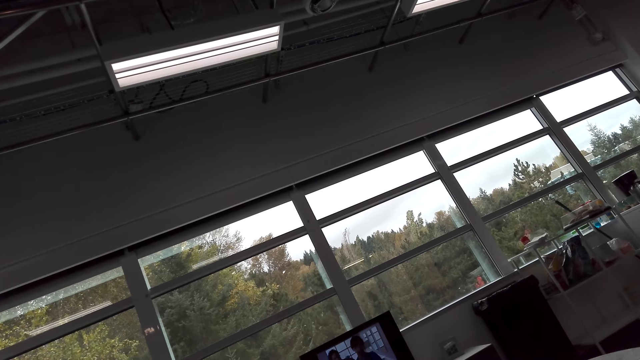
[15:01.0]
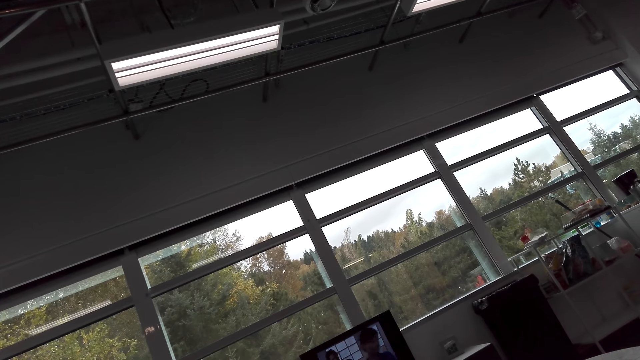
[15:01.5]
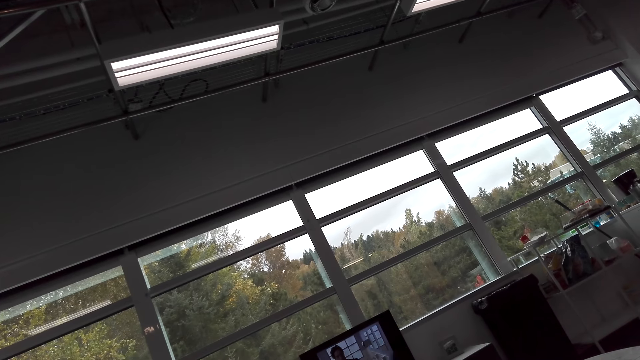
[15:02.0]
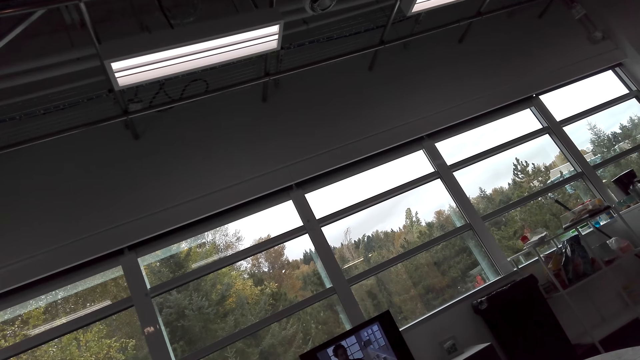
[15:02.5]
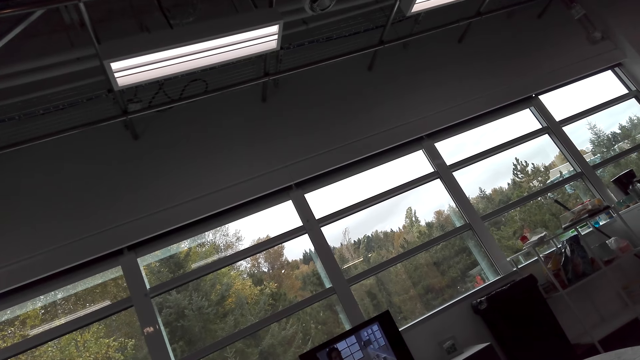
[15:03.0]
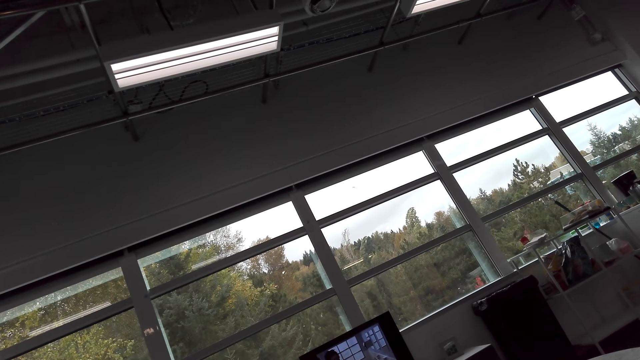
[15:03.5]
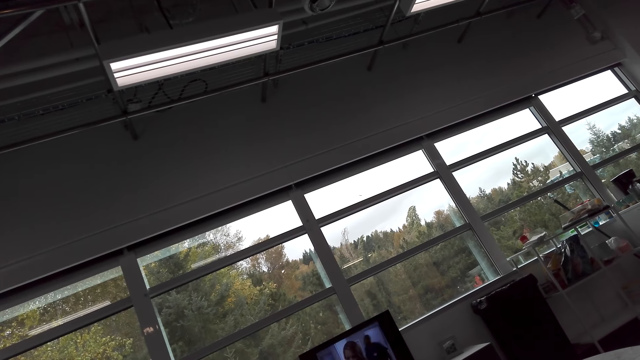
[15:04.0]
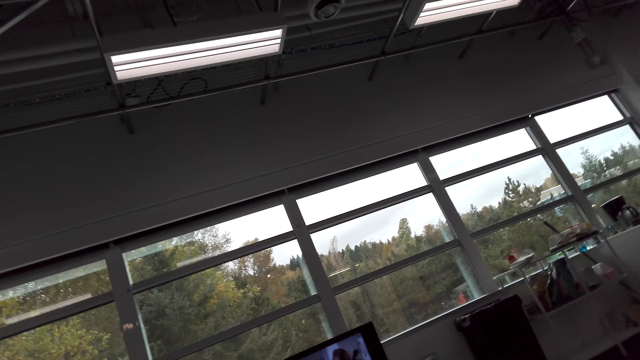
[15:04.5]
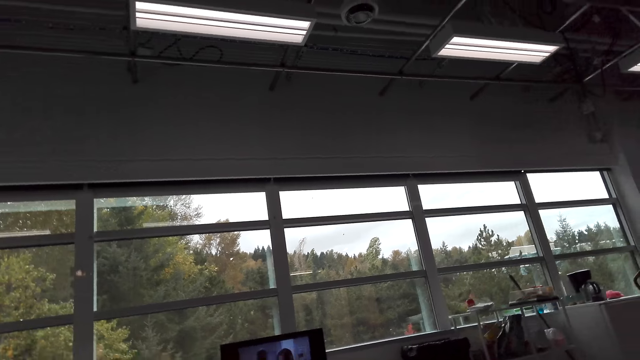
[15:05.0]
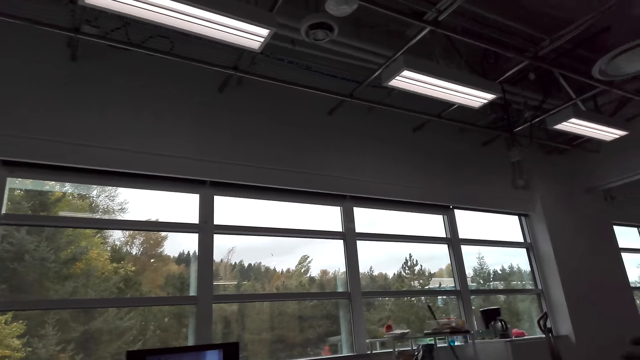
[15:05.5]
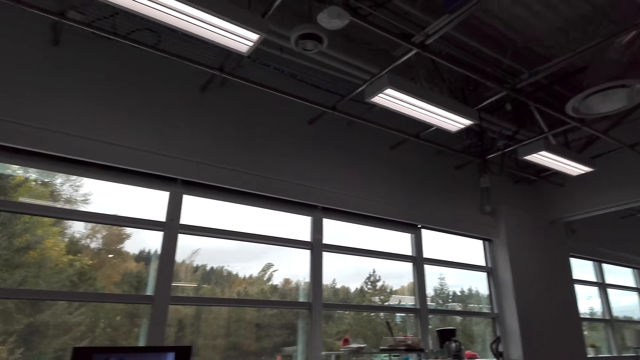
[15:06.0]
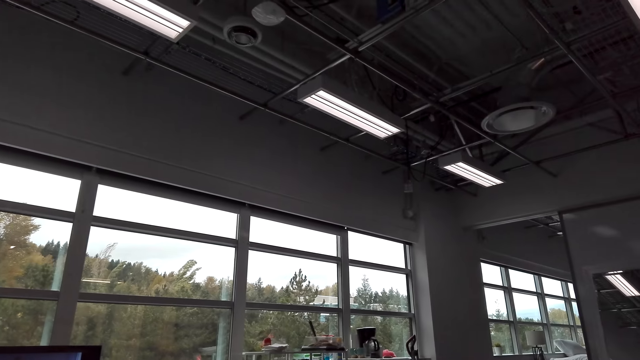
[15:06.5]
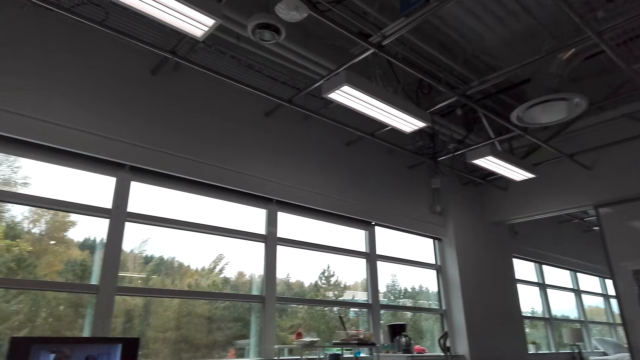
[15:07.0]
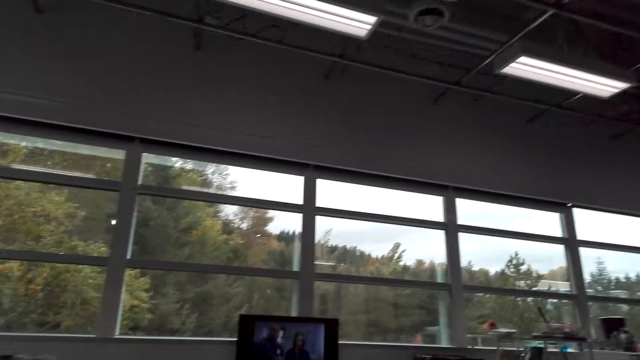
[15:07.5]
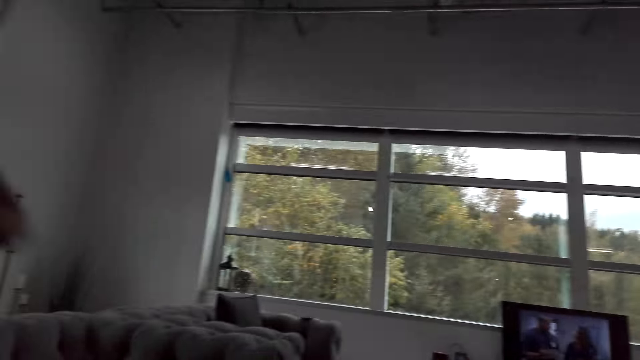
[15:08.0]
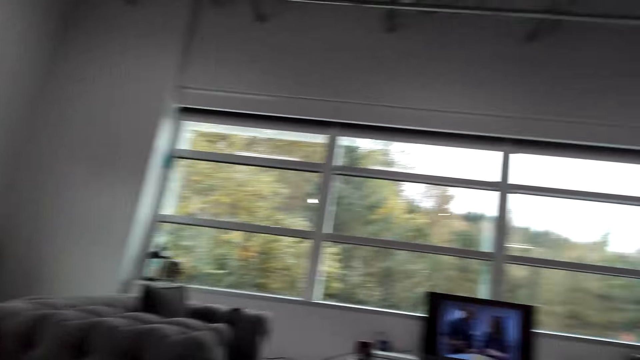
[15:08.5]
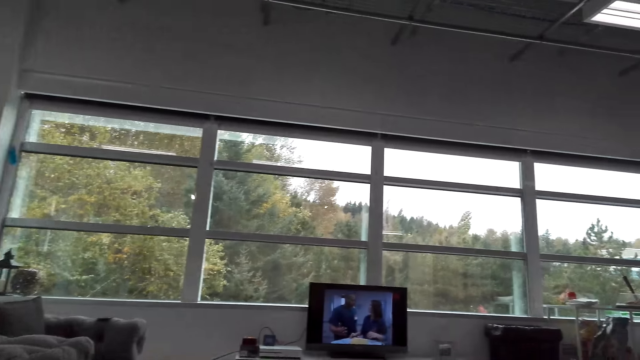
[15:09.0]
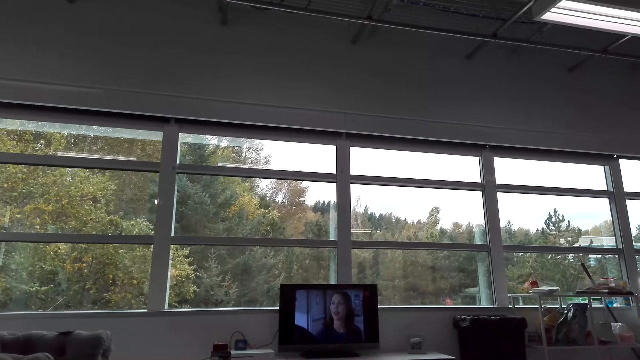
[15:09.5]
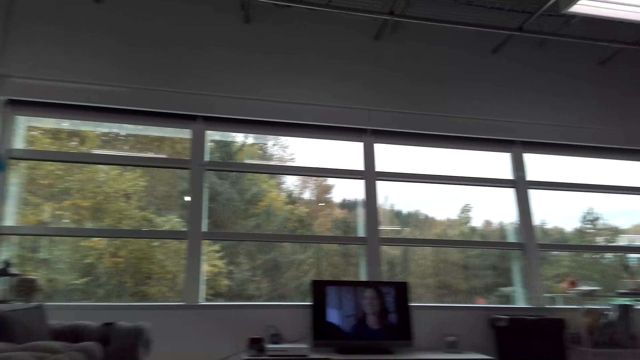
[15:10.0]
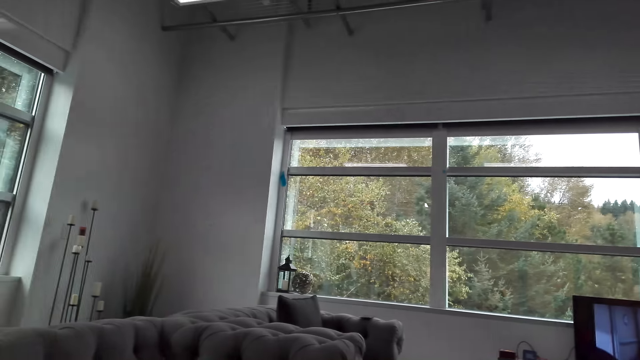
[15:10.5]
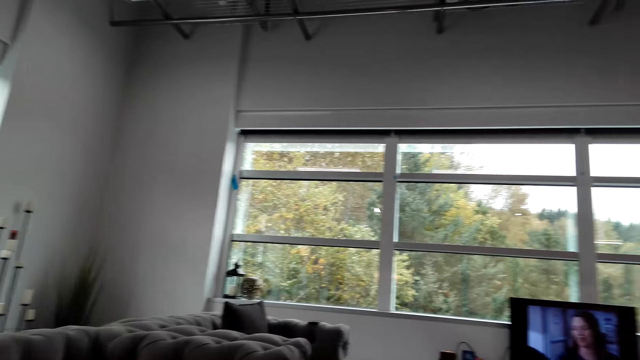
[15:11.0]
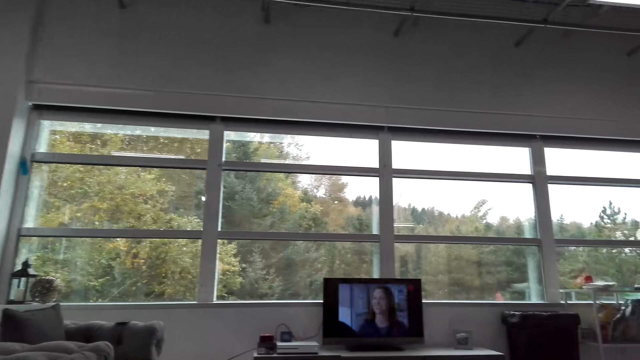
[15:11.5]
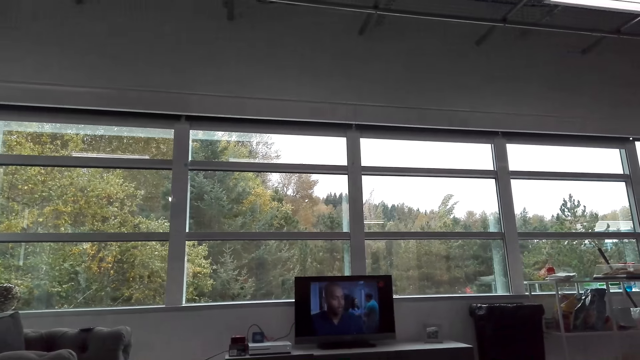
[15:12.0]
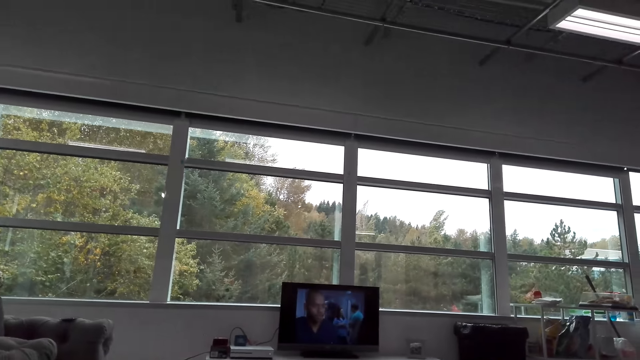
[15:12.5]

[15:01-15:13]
The camera wearer turns to the side. They look around. They stare at the television. They turn to the side.

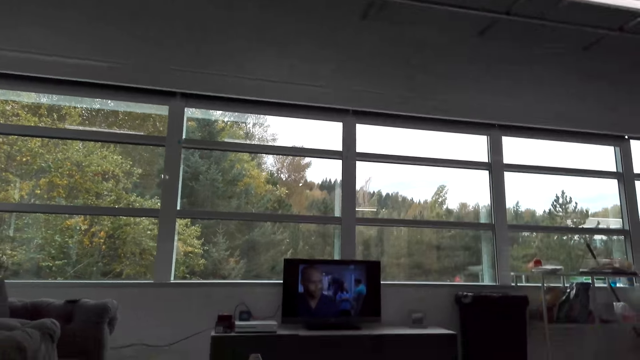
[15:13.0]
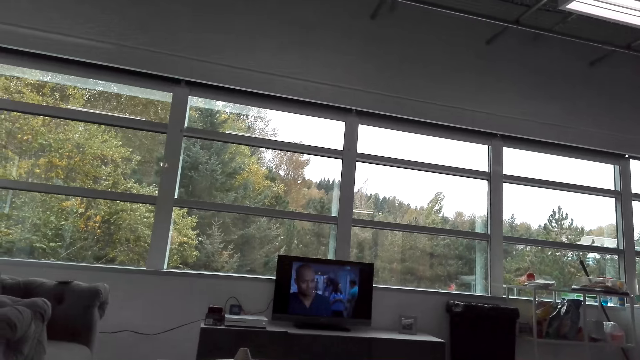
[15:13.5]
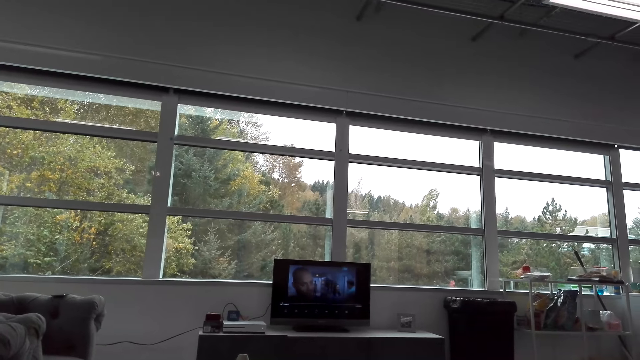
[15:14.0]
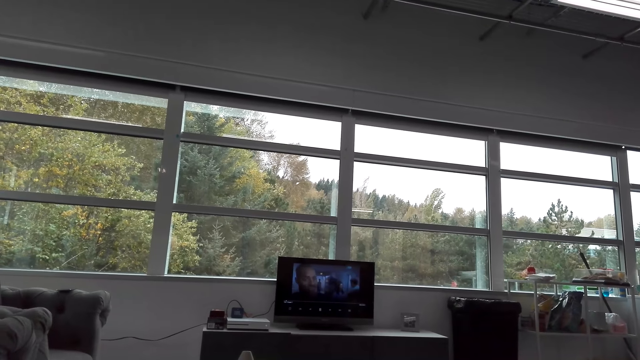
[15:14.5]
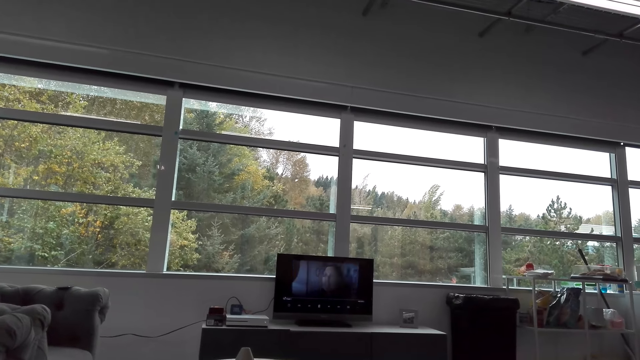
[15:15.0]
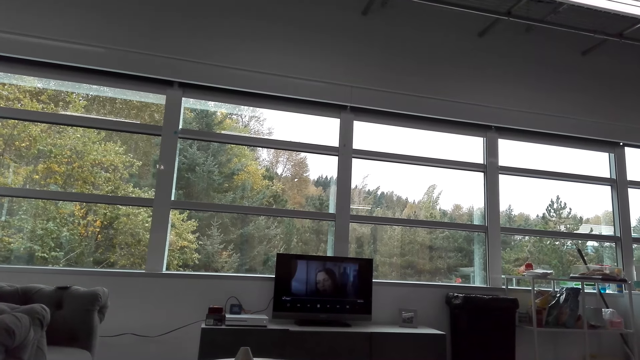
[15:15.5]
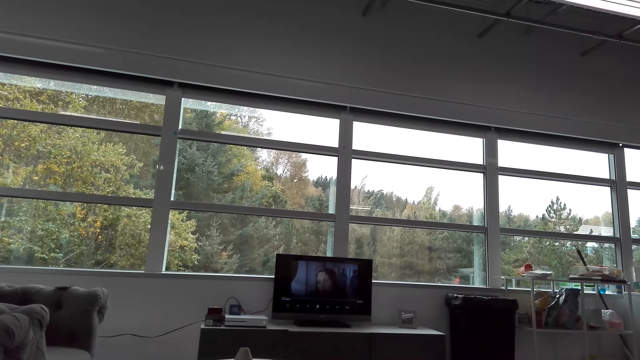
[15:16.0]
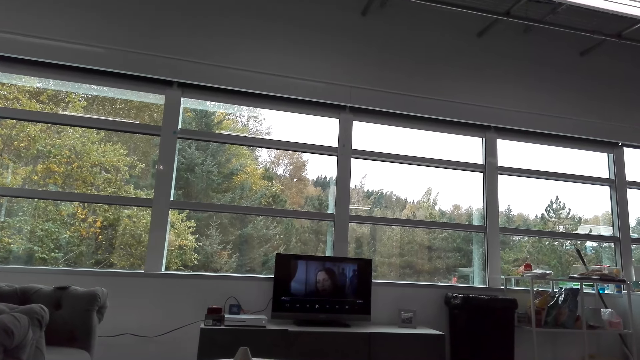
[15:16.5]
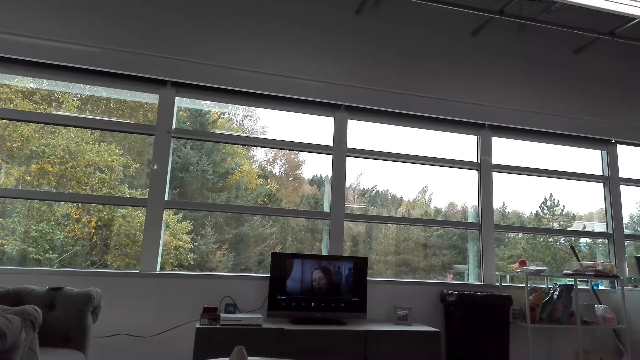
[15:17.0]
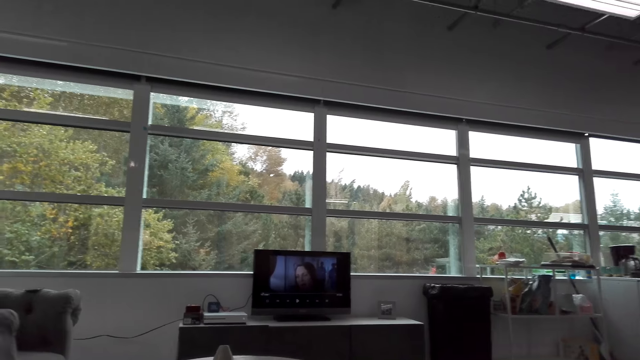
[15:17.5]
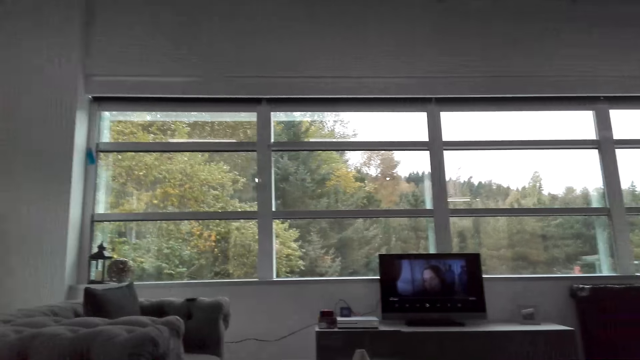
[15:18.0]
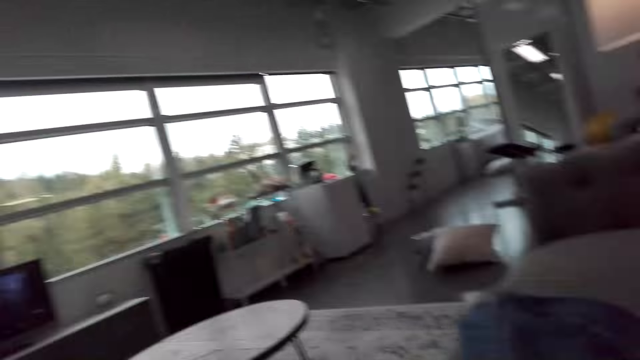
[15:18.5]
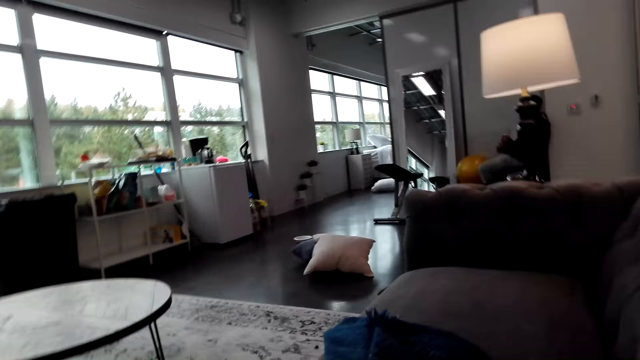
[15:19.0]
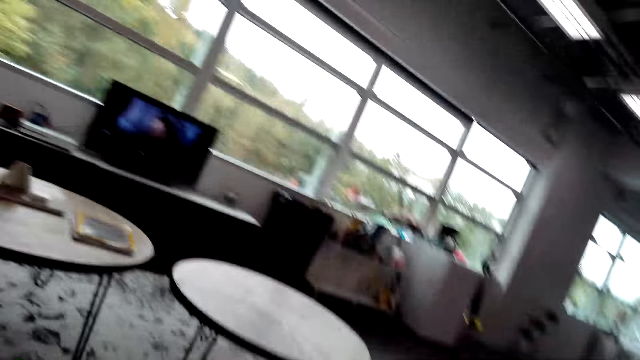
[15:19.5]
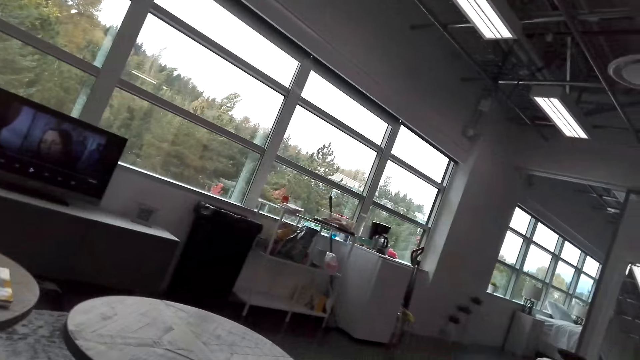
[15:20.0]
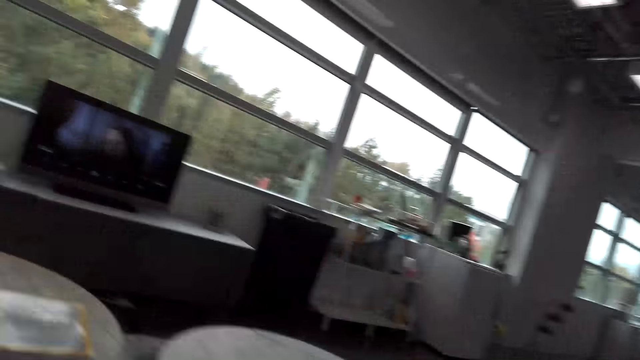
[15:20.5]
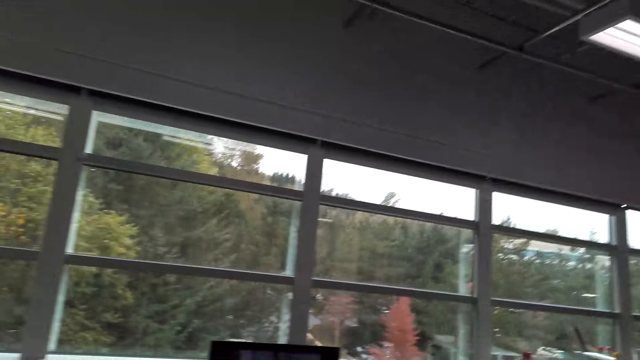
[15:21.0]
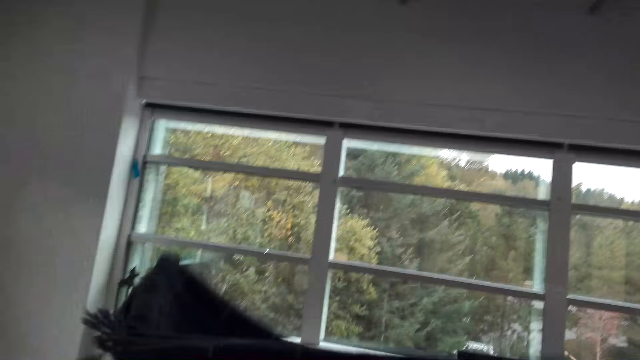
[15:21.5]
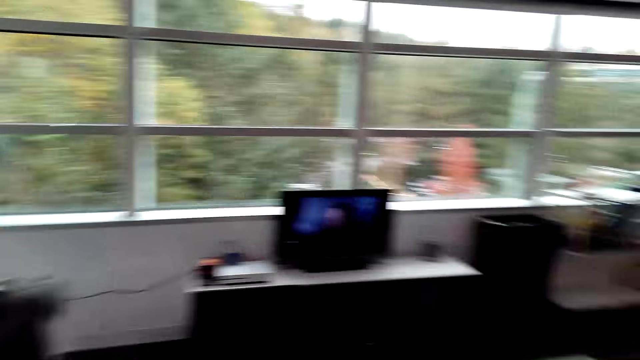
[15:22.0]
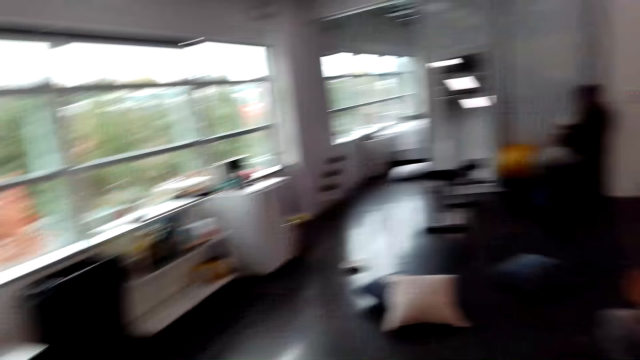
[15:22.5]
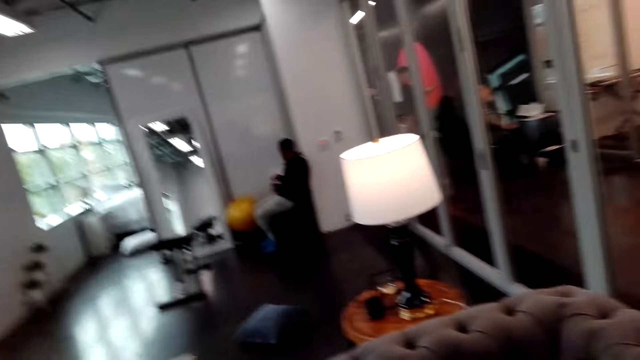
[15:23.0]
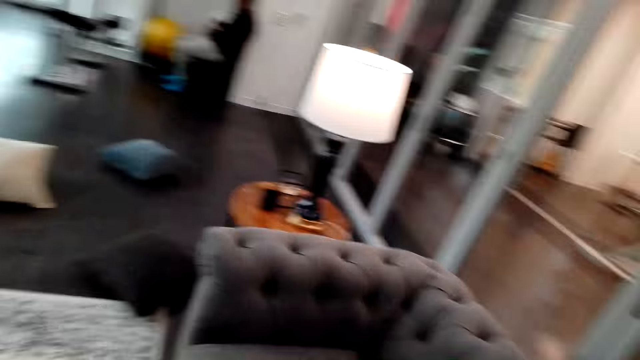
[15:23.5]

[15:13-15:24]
The camera wearer stares at the television. They turn to the side. They look around.
